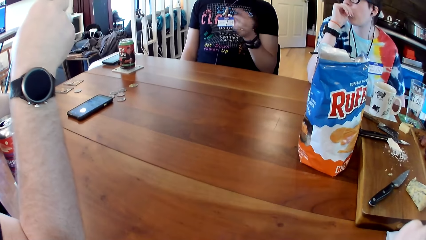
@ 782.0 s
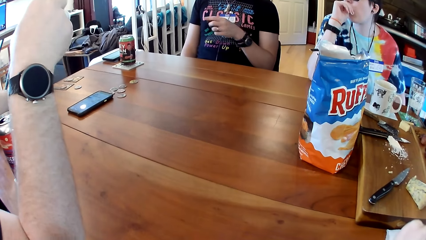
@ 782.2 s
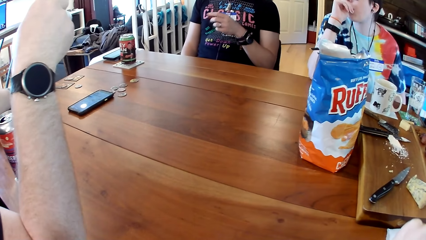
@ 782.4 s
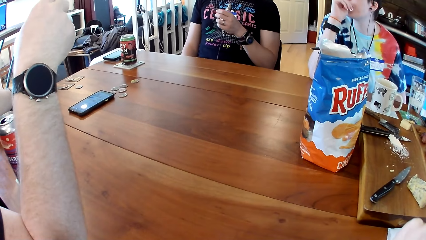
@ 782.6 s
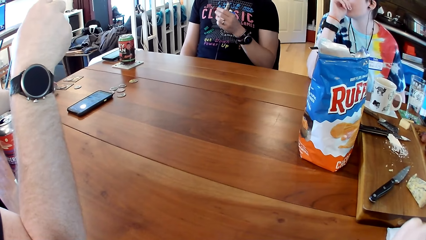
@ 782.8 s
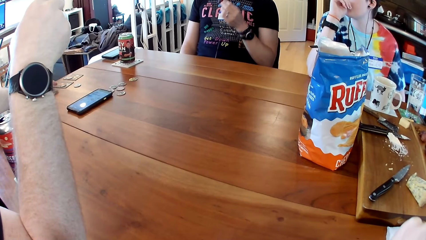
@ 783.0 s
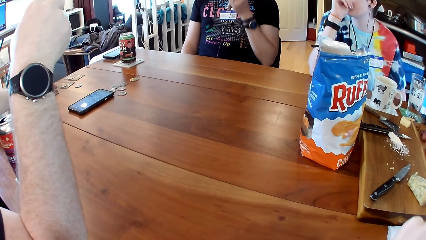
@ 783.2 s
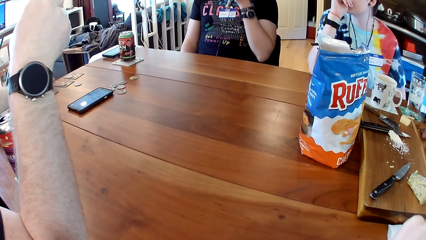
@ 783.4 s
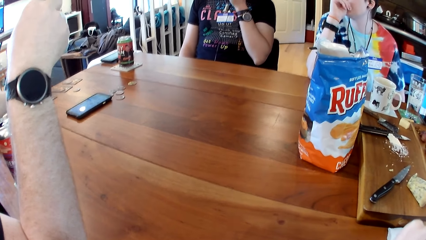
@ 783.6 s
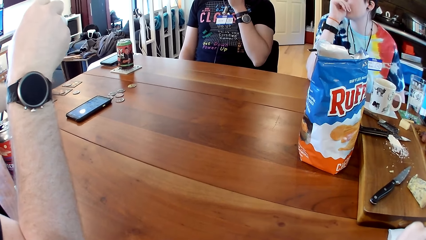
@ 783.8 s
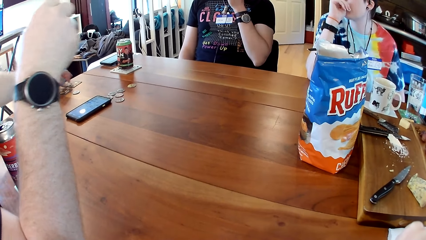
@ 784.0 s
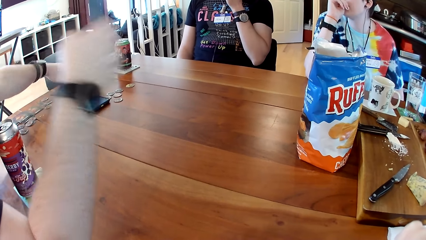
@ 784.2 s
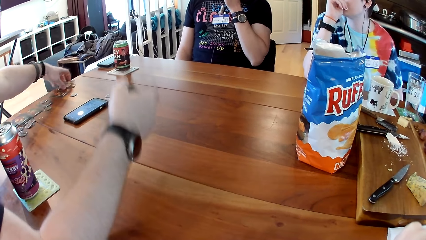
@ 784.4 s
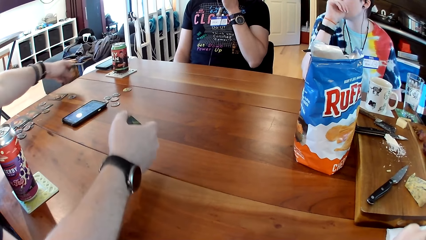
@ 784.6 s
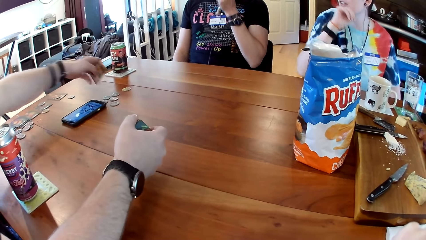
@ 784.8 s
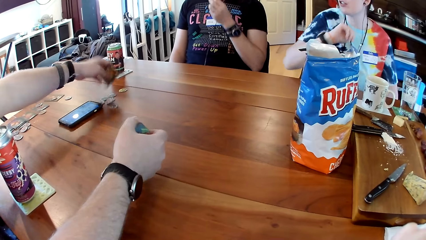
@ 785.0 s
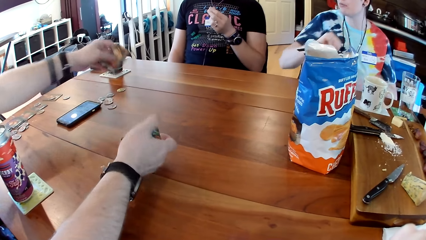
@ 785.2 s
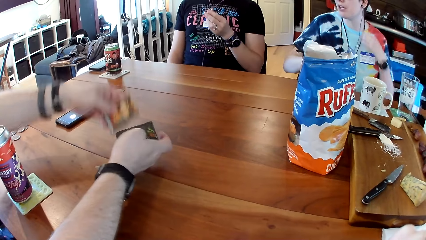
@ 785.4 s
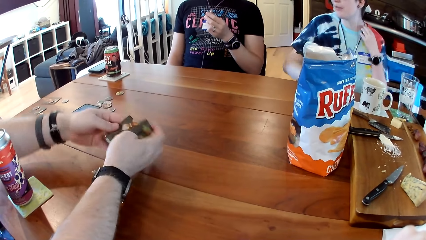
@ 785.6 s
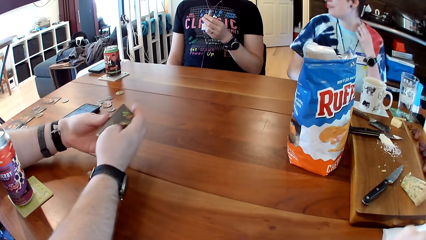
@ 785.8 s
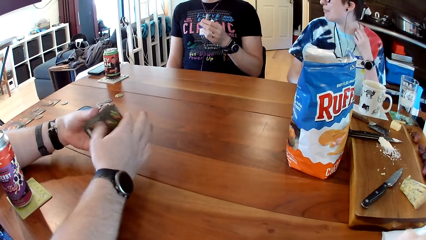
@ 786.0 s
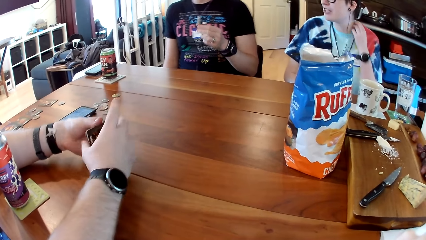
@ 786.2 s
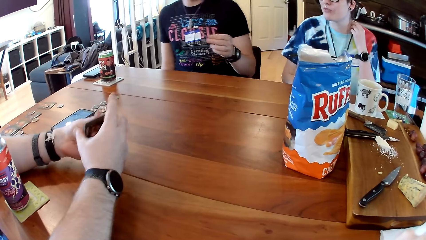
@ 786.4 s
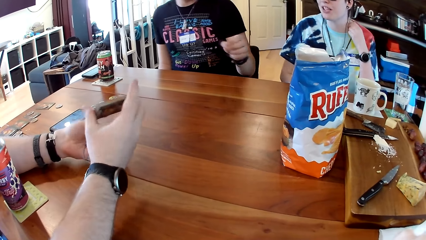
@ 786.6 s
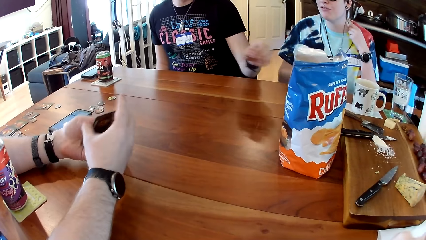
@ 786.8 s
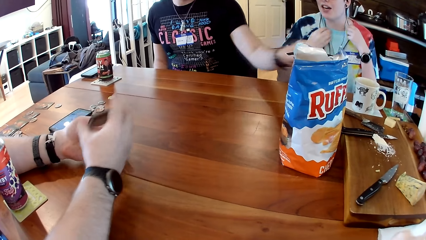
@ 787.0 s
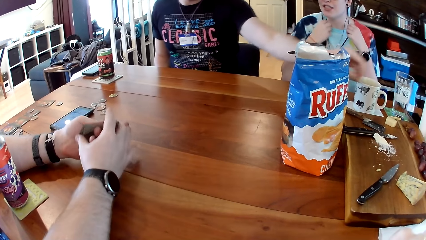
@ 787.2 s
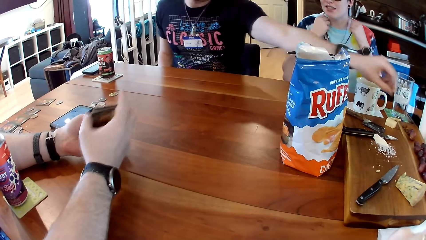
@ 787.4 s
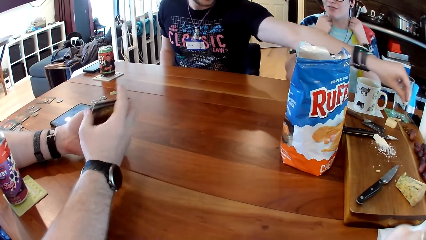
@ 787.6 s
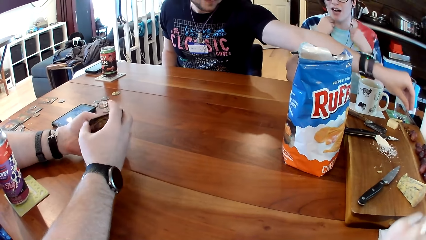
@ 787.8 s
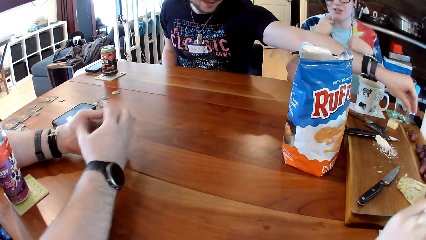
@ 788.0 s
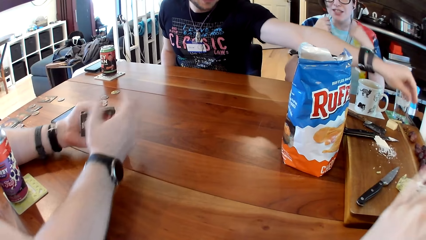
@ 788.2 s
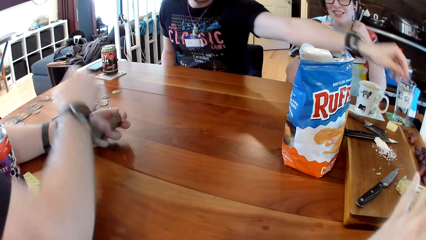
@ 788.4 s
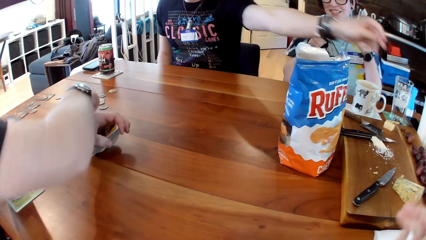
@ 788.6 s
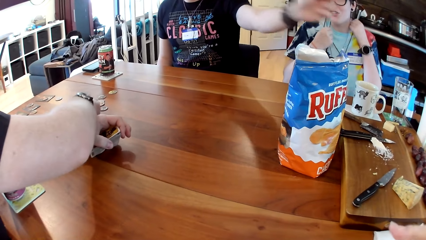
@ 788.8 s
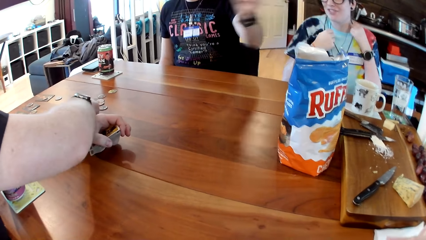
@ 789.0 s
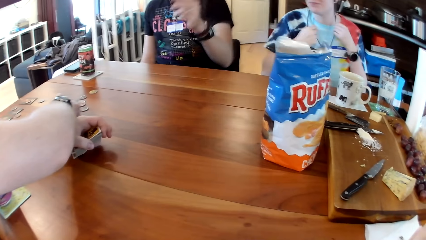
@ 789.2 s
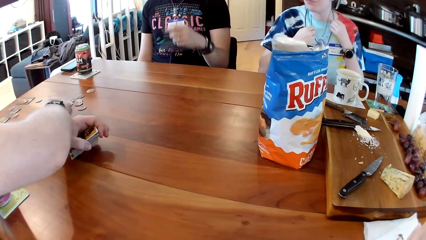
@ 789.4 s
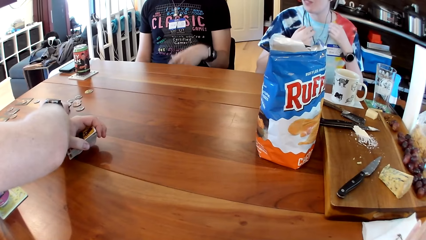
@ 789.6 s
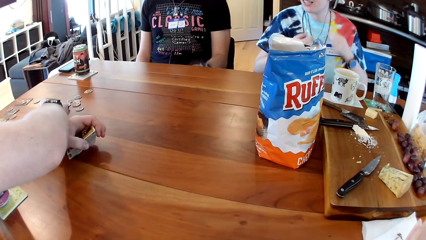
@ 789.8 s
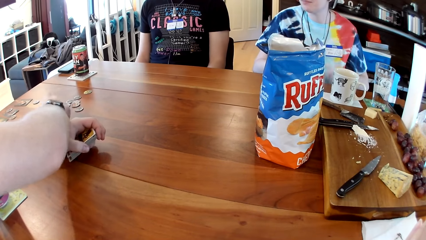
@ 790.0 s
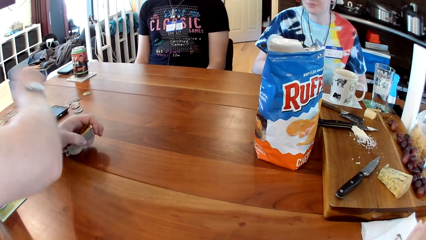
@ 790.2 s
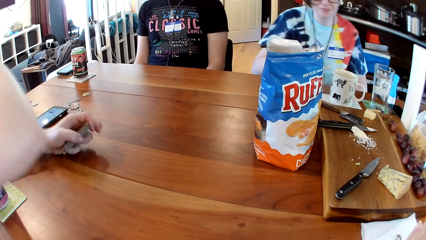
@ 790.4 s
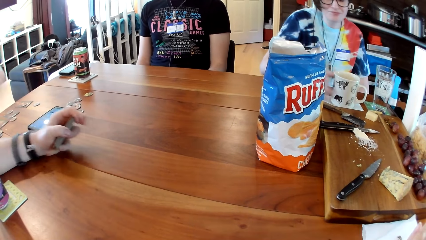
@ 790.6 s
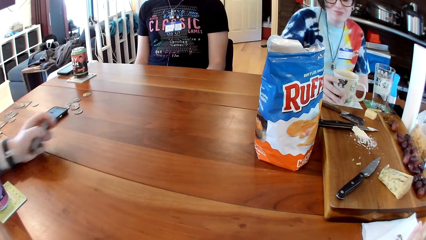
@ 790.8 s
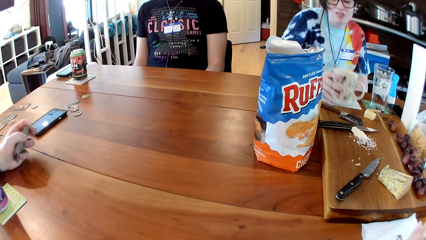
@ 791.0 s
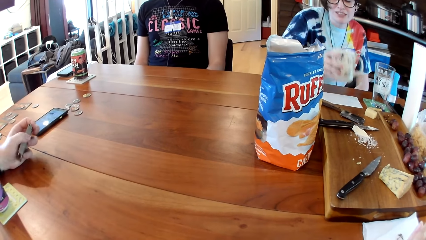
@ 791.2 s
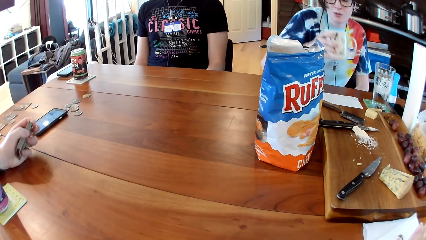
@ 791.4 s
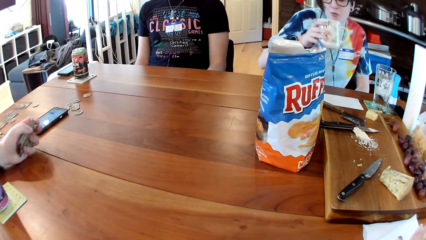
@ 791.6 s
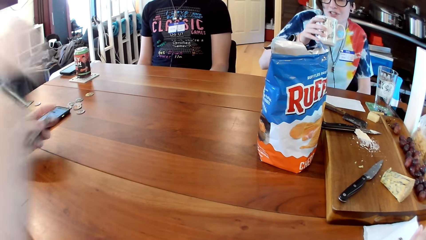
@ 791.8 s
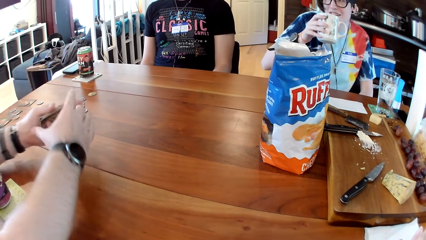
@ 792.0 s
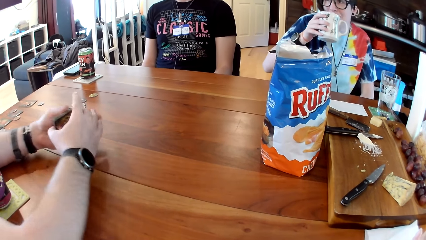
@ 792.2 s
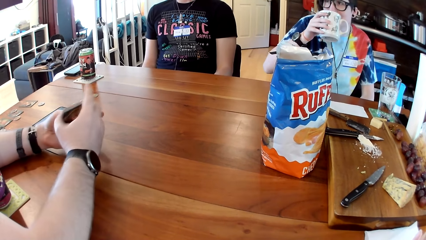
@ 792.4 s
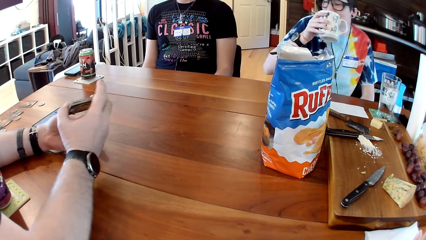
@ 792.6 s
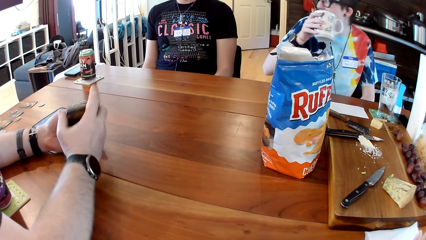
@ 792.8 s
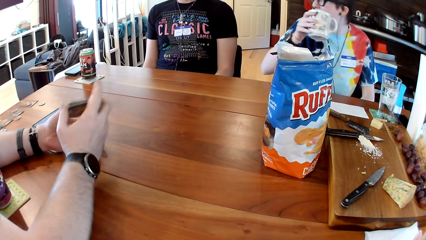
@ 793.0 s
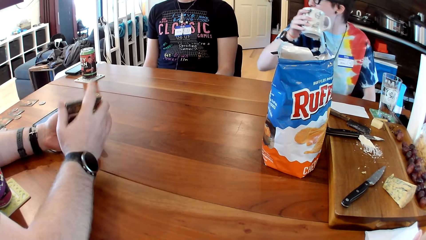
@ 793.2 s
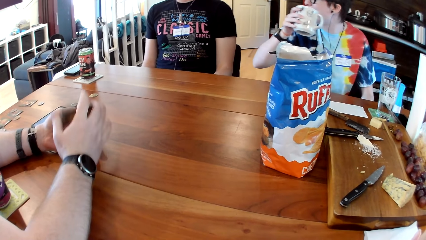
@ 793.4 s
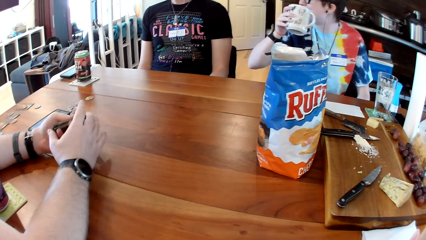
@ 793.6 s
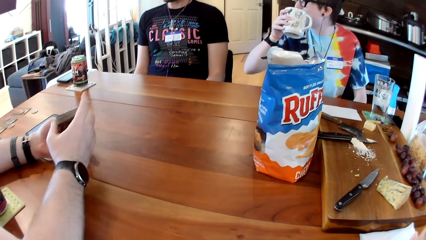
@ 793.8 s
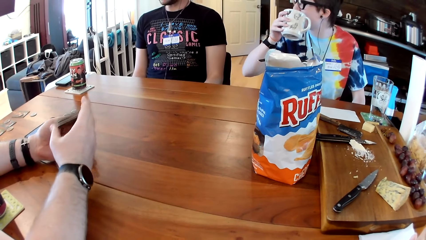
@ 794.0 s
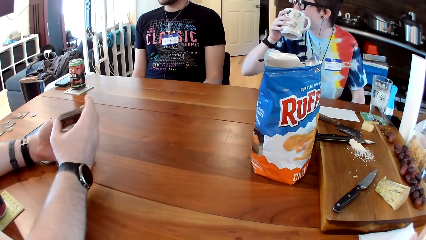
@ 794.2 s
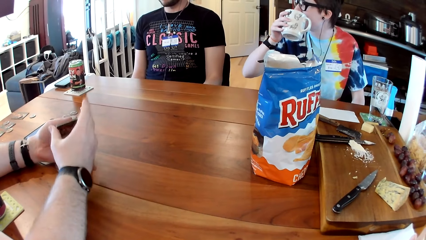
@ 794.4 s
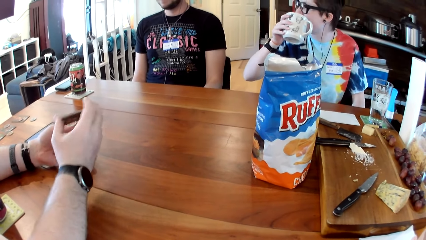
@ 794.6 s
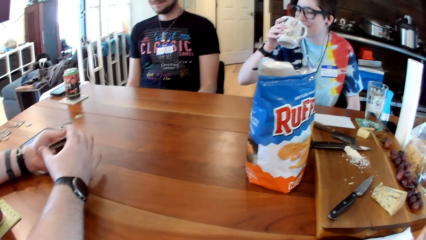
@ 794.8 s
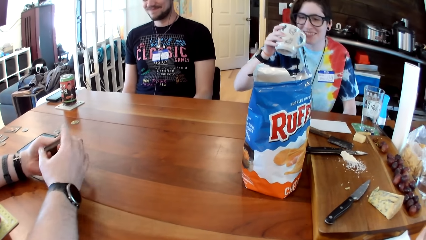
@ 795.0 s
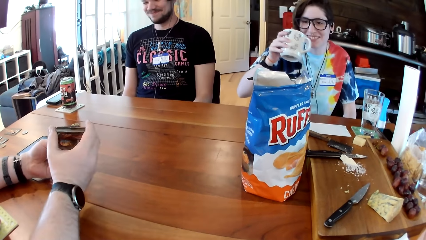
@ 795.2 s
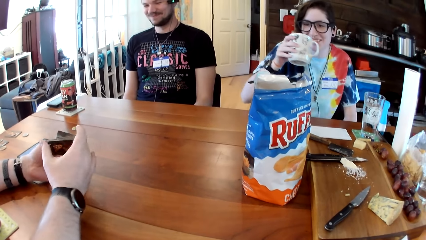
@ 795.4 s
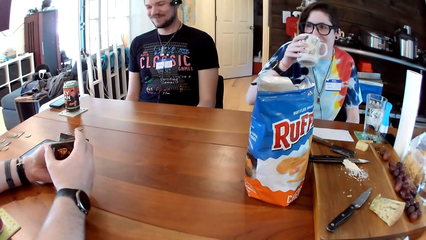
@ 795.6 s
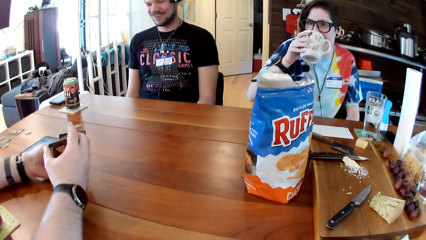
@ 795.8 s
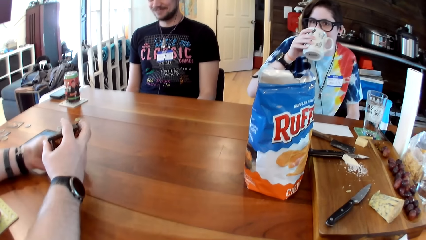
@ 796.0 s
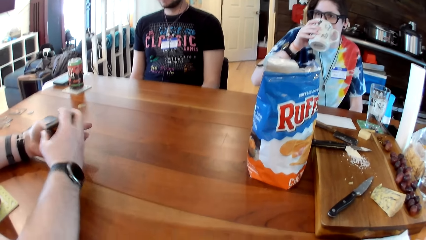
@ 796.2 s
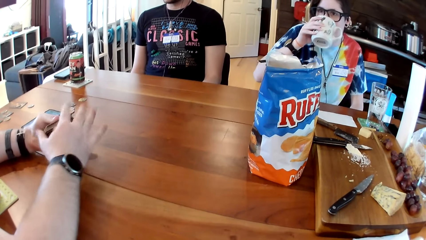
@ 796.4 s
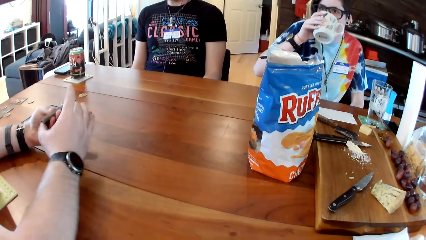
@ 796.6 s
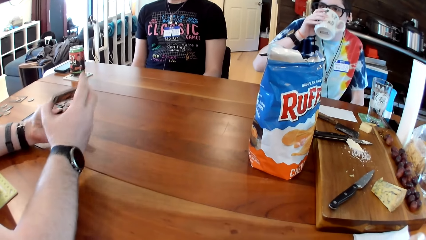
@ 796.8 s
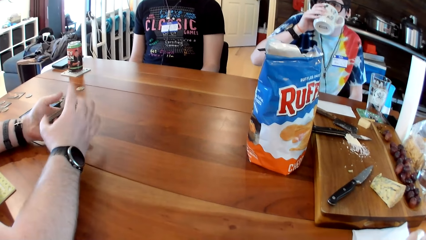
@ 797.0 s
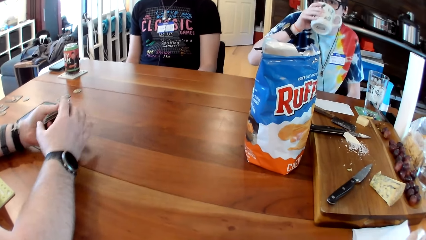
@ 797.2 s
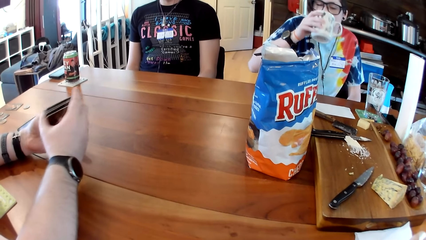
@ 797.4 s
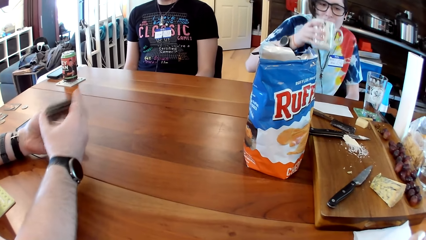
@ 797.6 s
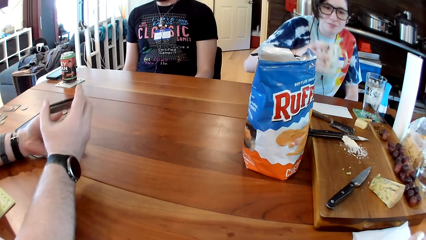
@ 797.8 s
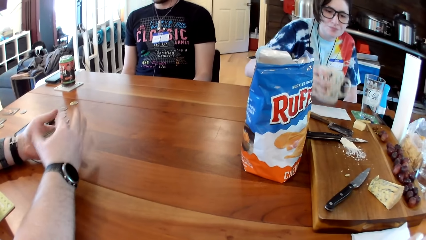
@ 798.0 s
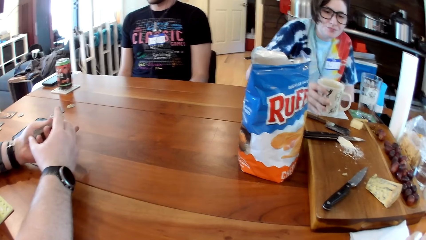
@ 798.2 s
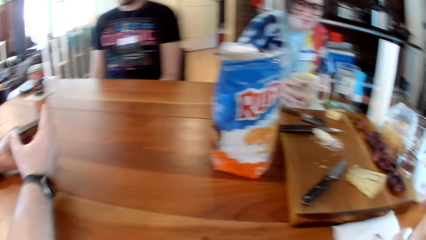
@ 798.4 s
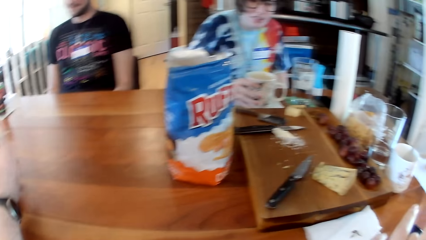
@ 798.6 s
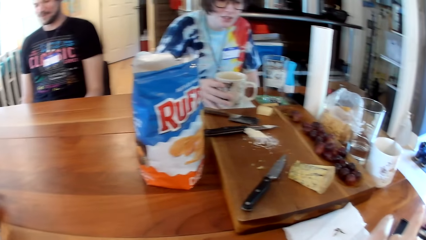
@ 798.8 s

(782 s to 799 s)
A man drops the card and the token on the table with his left hand. Another man puts the grape in his mouth with his left hand. The first man picks a token and a card from the table with his left hand, drops the token on the table with his left hand, and passes the card from his left hand to his right hand. A woman adjusts a necklace on her neck with both hands. The first man shuffles the cards with both hands. The other man drops the grape stalk on the cutting board with his left hand. The first man operates the phone on the table with his right hand. The woman picks the cup of tea from the paper towel on the table with her right hand. The camera wearer looks around. The first man shuffles the cards with both hands. The woman drinks tea from the cup in her right hand, and drops the cup of tea on the paper towel on the table with her right hand.
